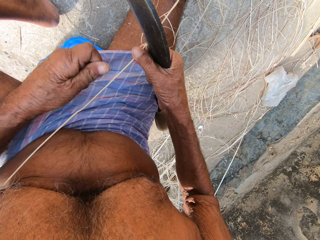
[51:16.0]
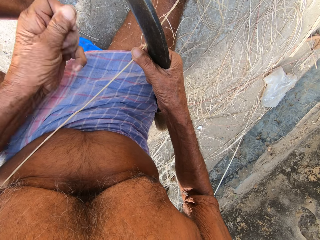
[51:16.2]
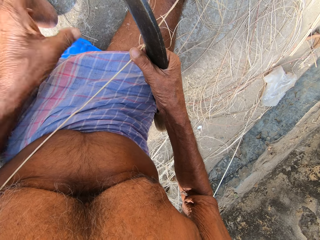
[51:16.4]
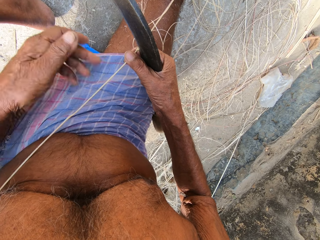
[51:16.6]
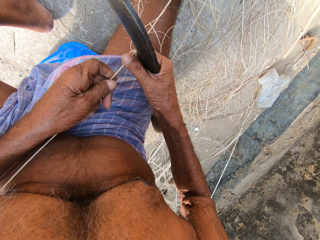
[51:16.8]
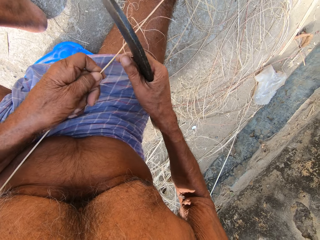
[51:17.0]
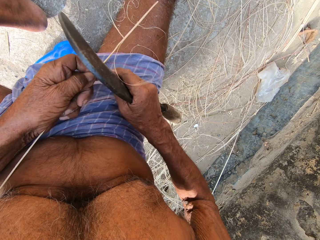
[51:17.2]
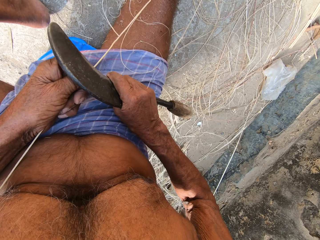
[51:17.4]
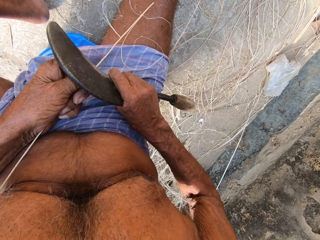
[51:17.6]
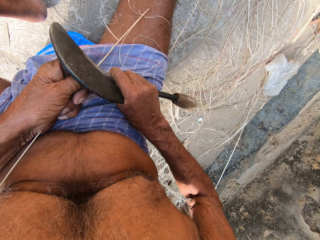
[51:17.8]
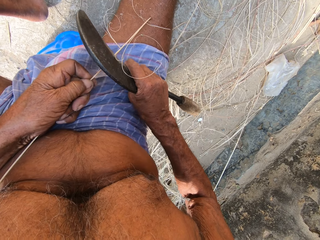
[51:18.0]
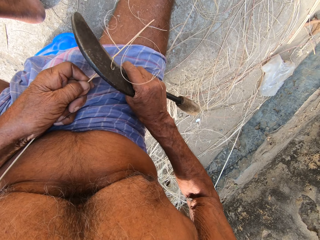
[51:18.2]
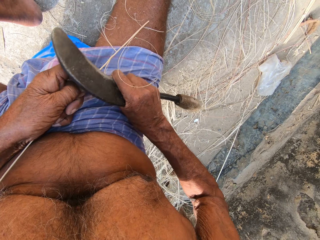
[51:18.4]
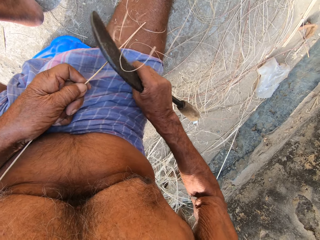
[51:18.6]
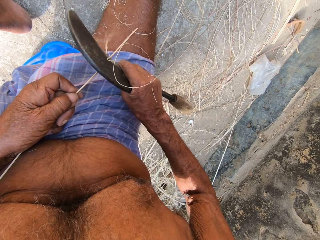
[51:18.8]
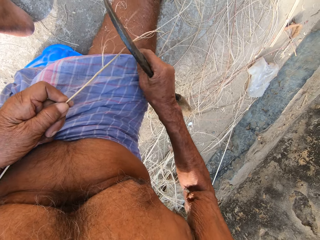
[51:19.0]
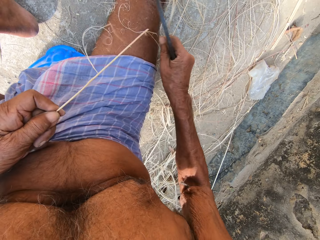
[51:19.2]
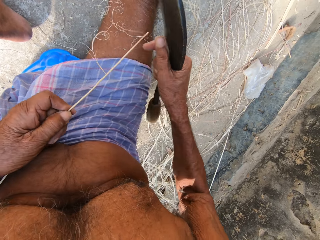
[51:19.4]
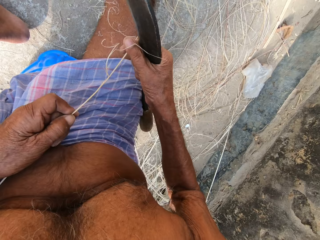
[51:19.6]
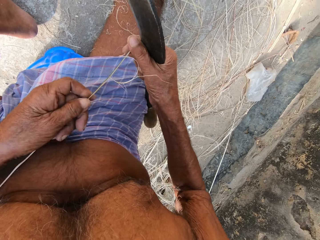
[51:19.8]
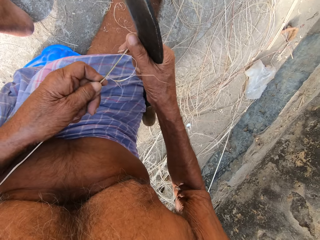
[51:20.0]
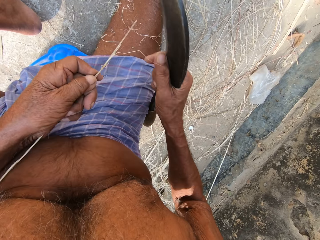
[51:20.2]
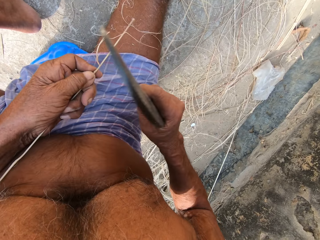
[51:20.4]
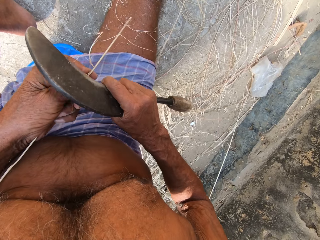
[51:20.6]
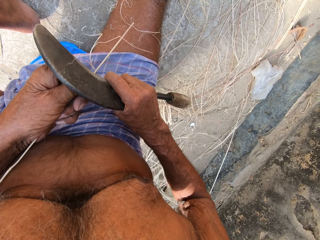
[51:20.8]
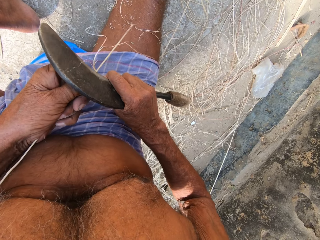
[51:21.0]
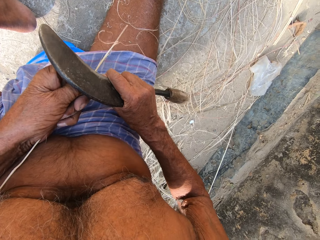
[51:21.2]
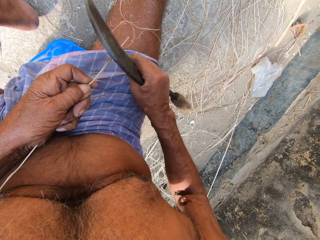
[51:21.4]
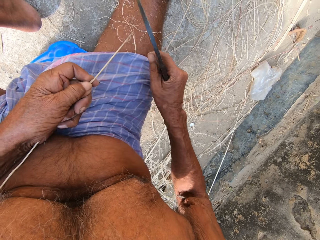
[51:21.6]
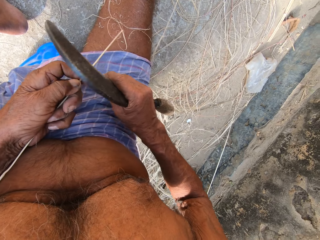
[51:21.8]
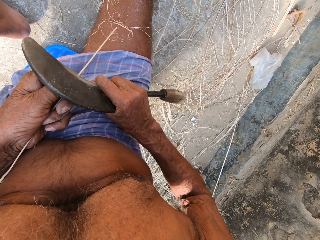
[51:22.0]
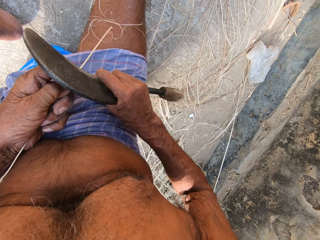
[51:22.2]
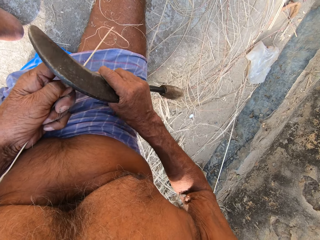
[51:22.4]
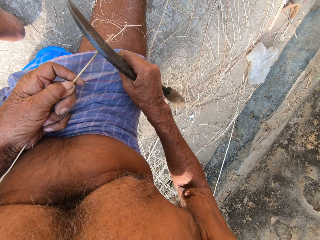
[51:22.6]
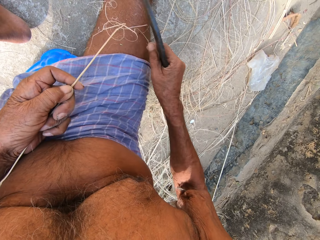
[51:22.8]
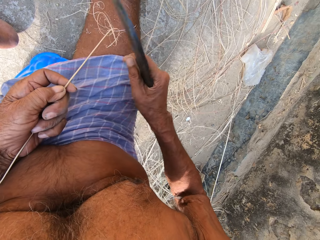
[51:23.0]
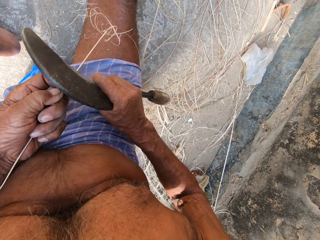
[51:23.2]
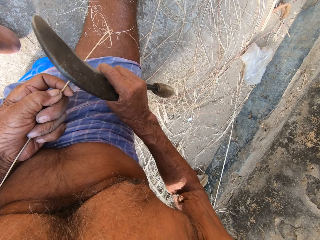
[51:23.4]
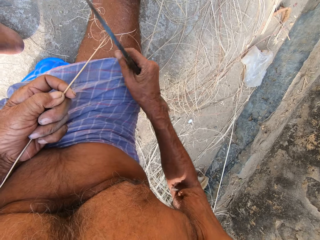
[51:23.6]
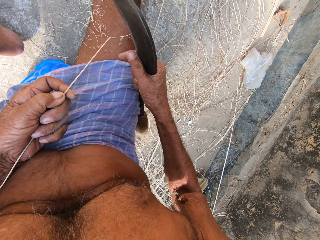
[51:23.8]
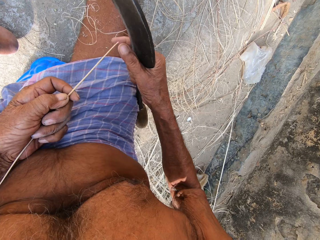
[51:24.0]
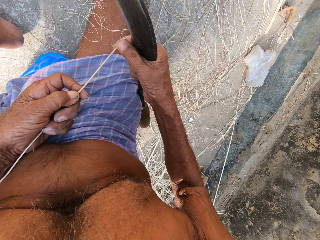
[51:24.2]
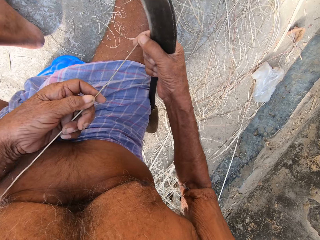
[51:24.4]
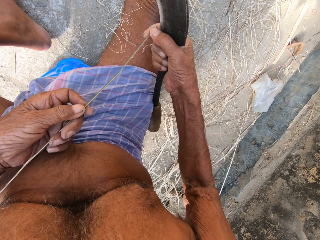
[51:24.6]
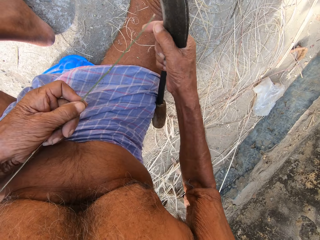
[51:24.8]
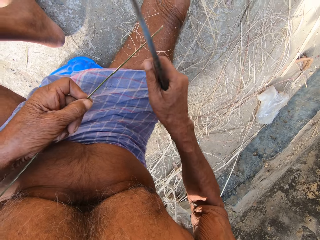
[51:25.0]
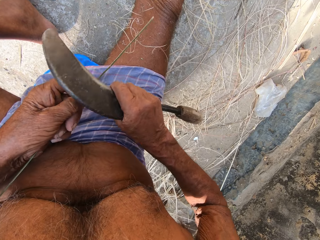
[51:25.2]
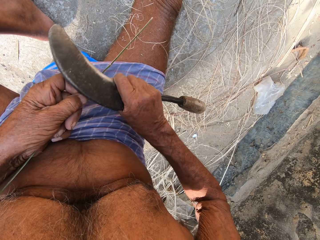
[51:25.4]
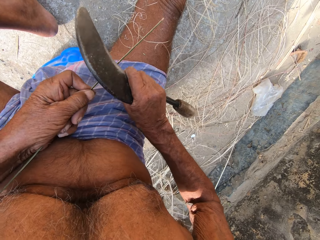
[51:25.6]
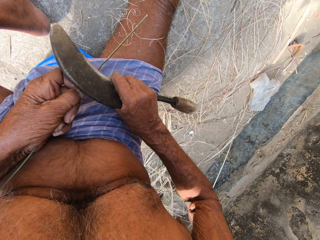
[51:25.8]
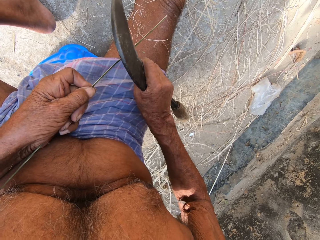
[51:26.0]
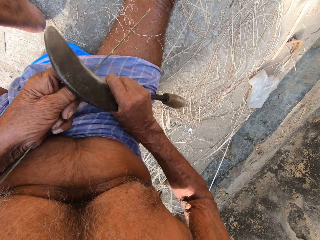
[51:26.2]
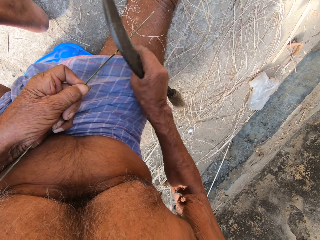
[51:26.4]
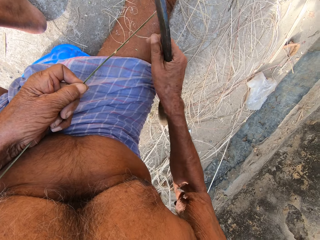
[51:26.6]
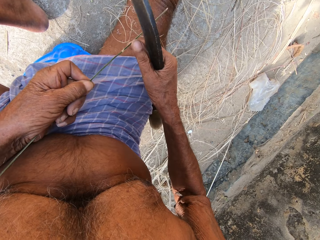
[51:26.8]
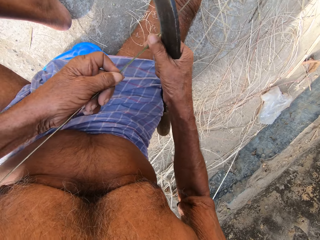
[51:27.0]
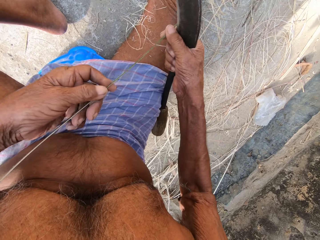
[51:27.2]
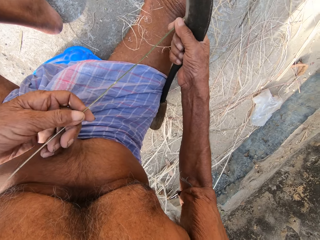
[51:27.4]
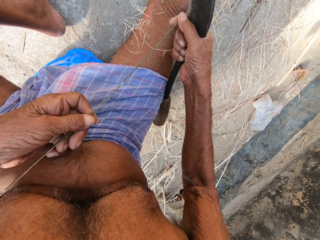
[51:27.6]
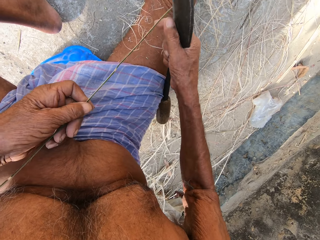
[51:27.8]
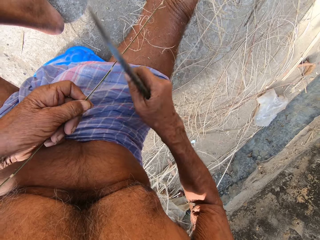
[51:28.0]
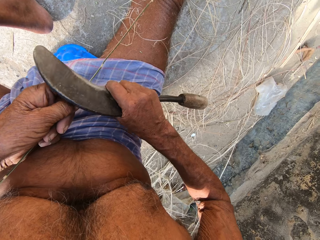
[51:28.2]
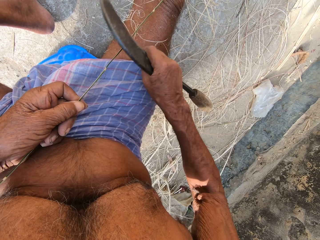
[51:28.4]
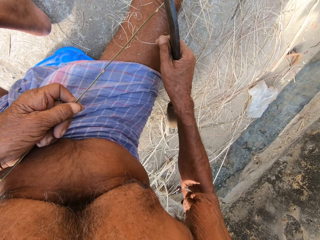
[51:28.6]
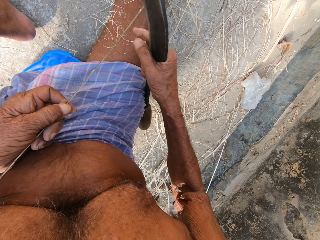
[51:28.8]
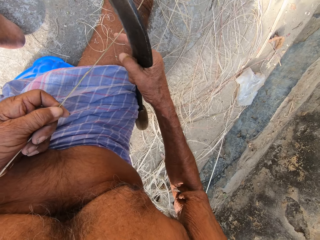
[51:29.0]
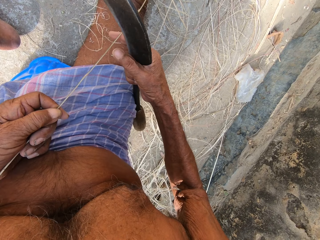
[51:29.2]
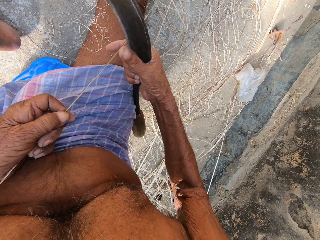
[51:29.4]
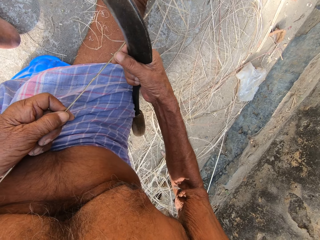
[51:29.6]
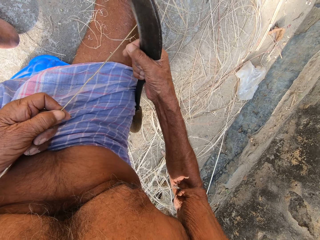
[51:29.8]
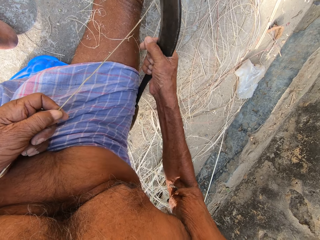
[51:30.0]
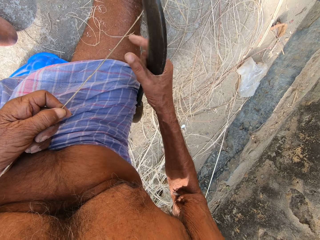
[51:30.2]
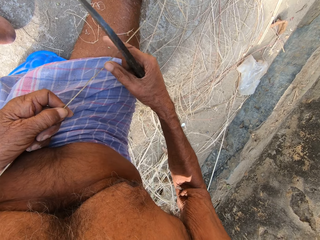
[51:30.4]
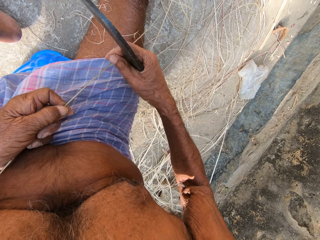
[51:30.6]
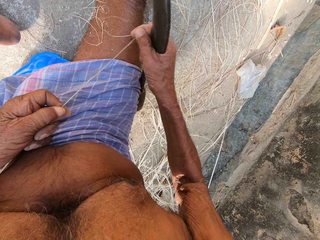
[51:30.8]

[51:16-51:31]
The camera wearer holds the bamboo strip with his left hand. He scrapes the bamboo strip in his left hand with the sickle in his right hand. He holds the bamboo strip with his right hand. He moves his left hand on the bamboo strip. He scrapes the bamboo strip in his left hand with the sickle in his right hand. He pulls the bamboo strip in his left hand with his right hand. He scrapes the bamboo strip in his left hand with the sickle in his right hand. He pulls the bamboo strip in his left hand with his right hand. He scrapes the bamboo strip in his left hand with the sickle in his right hand. He pulls strands from the bamboo strip in his left hand with his right hand.

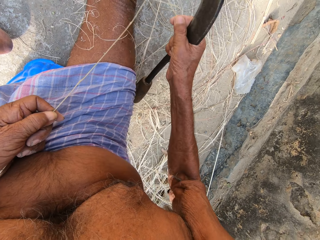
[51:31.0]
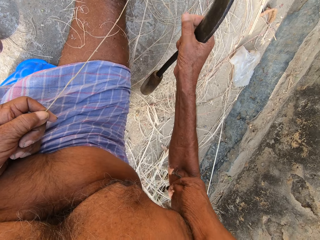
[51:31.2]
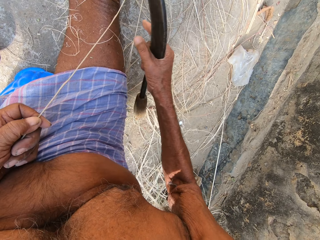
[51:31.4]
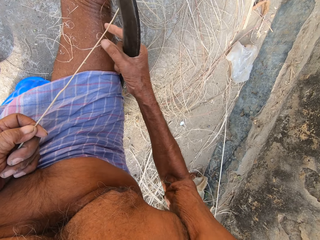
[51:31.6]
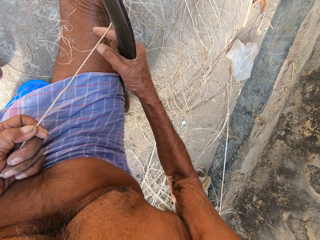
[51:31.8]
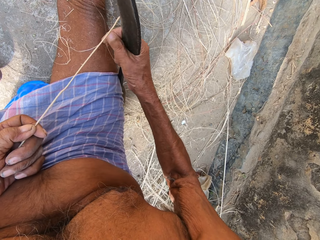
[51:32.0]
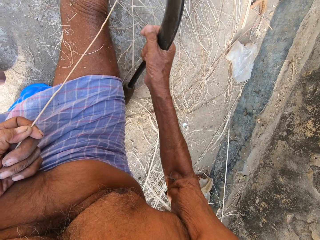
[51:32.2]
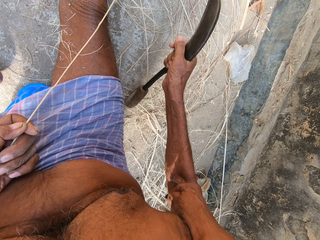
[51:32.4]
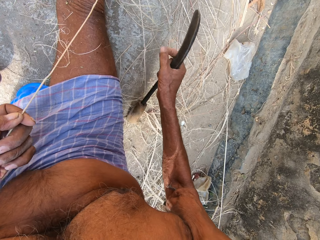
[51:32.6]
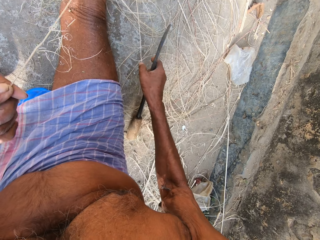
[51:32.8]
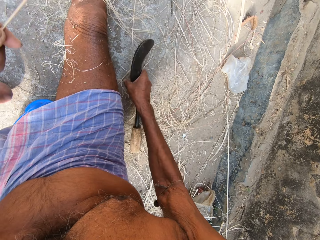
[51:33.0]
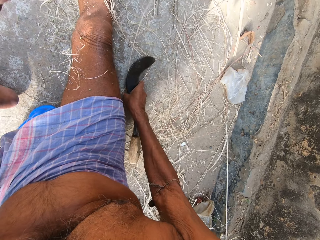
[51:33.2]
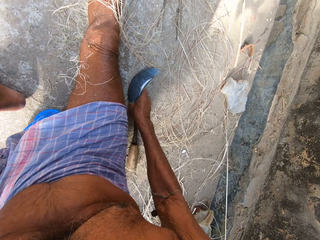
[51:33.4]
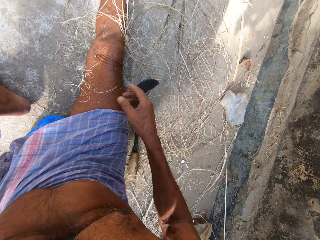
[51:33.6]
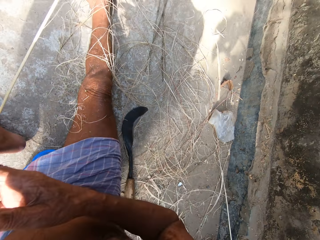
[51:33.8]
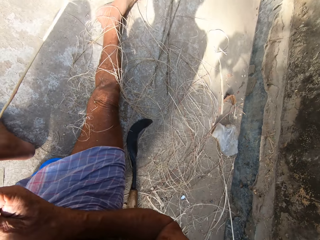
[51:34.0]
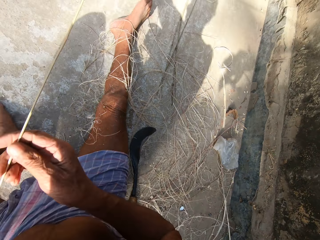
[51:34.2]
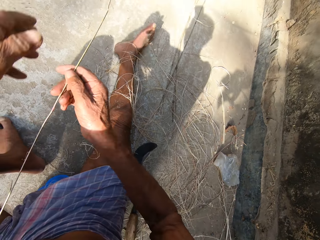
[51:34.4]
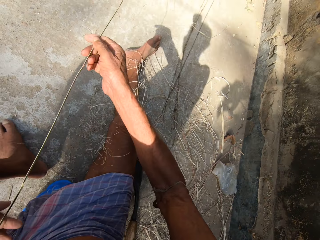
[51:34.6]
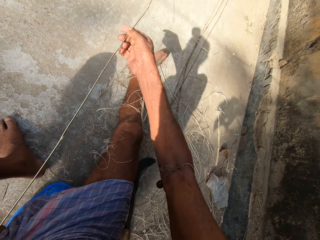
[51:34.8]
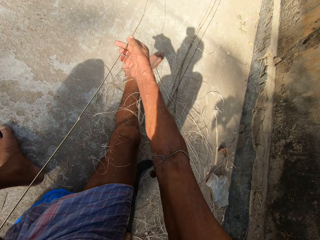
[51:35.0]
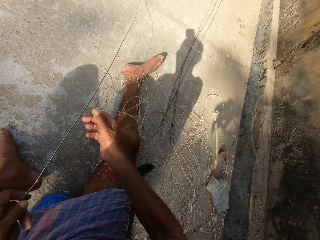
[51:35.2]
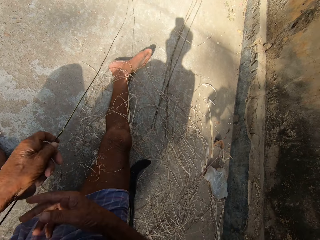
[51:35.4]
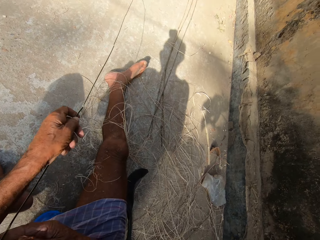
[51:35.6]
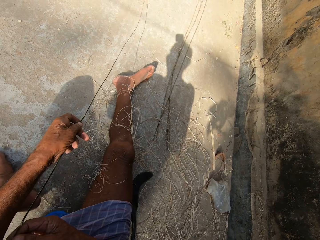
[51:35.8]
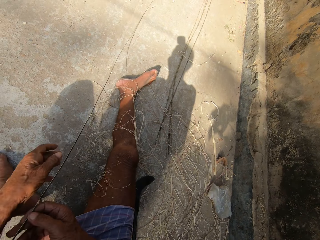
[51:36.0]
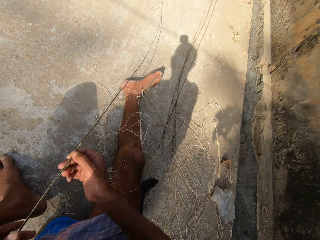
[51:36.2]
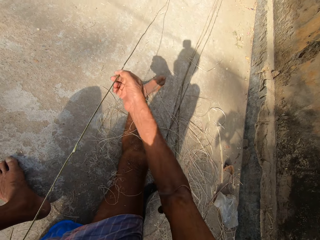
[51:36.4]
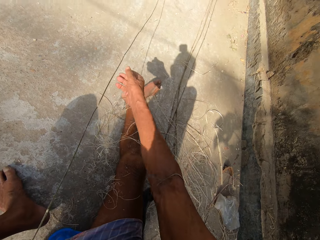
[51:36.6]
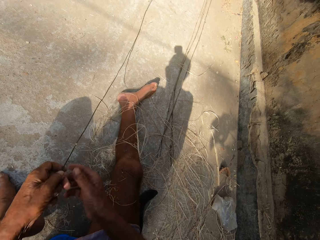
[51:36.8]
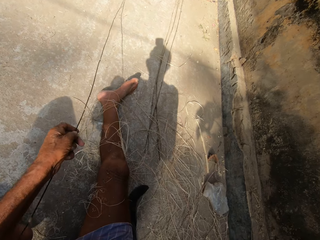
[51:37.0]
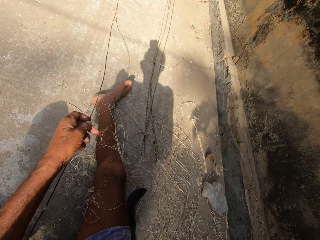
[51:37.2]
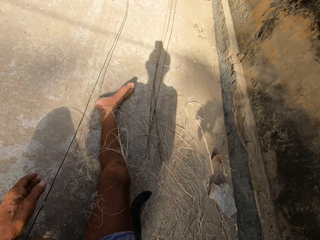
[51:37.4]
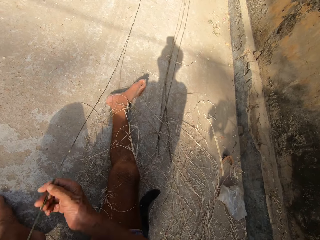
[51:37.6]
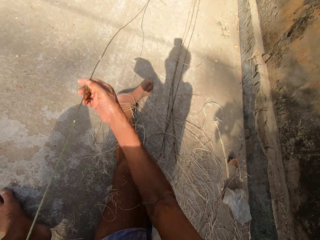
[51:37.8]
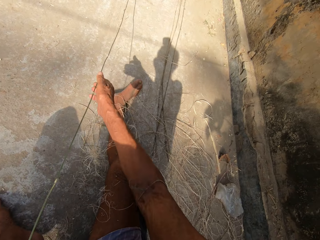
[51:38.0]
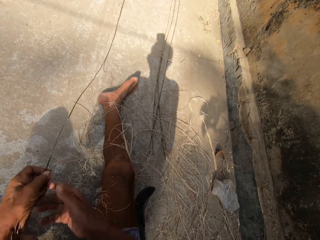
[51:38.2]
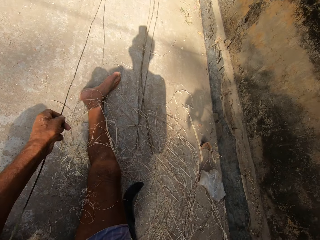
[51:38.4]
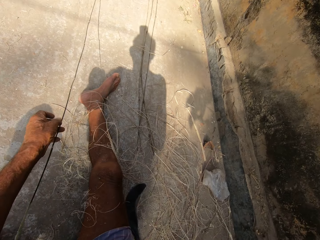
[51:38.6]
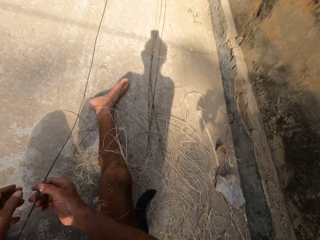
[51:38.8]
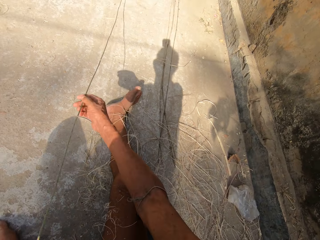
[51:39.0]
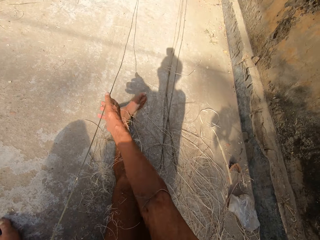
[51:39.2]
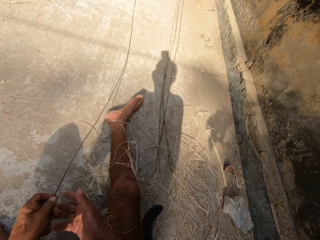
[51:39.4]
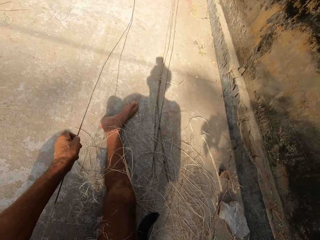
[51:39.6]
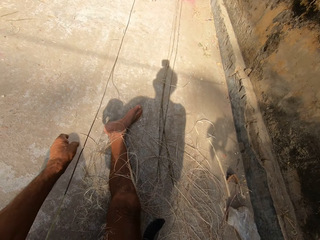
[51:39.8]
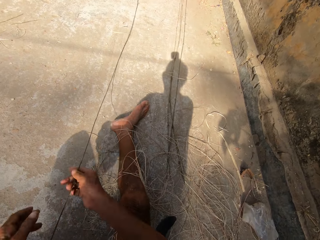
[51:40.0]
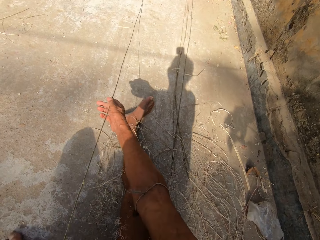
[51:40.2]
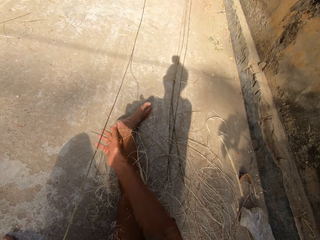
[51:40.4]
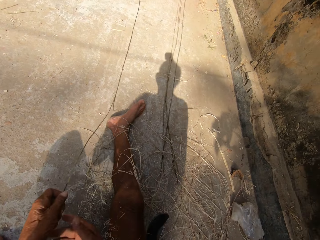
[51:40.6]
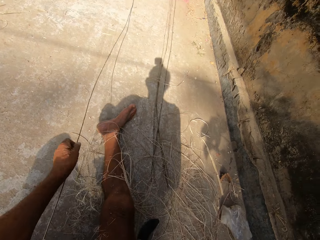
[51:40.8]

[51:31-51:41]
The camera wearer drops the sickle in his right hand on the ground. He pulls out the bamboo strip with both hands. He moves the stick on the ground.
